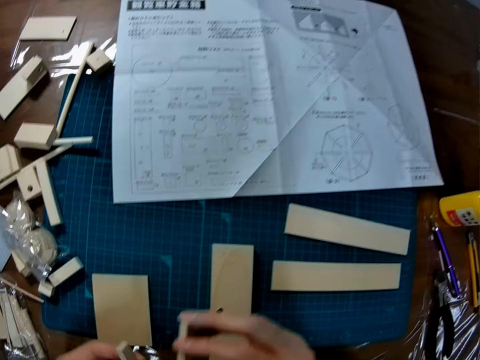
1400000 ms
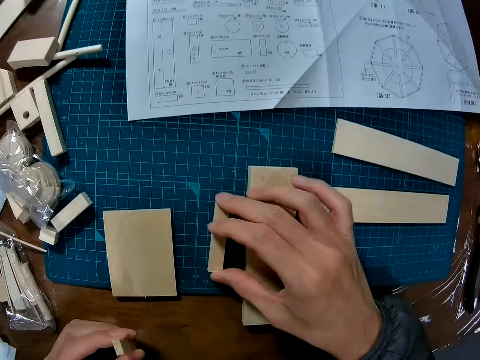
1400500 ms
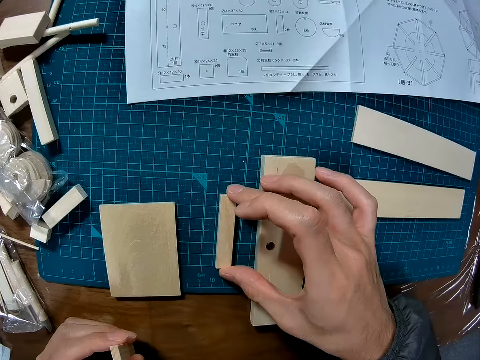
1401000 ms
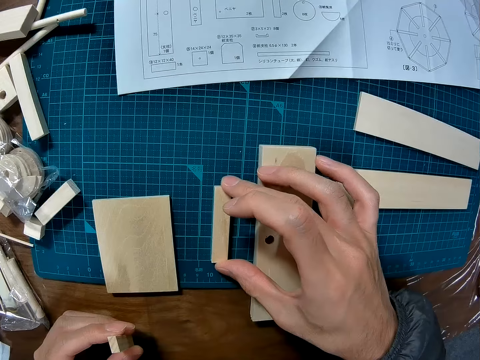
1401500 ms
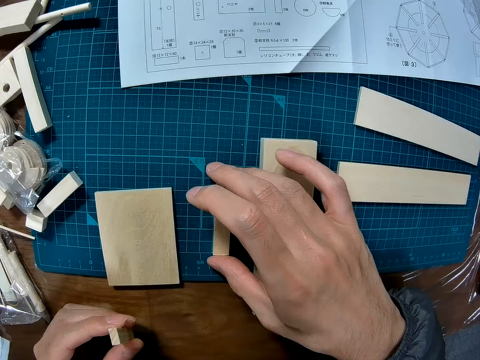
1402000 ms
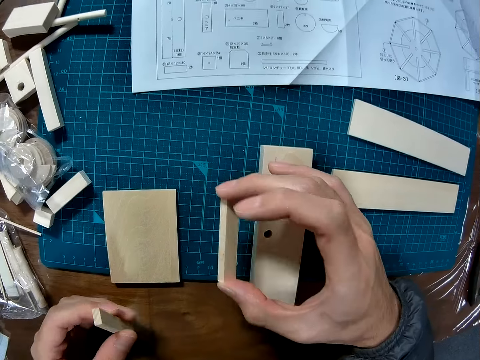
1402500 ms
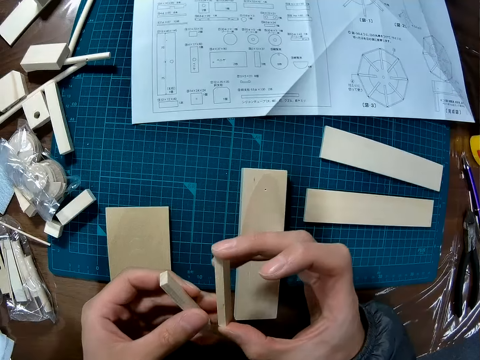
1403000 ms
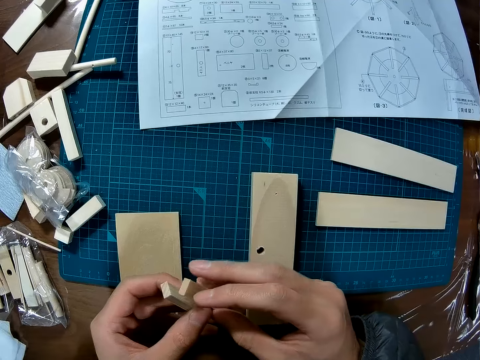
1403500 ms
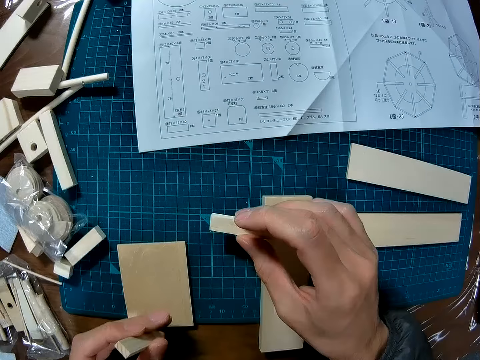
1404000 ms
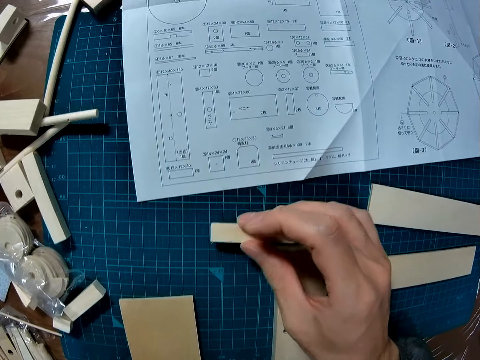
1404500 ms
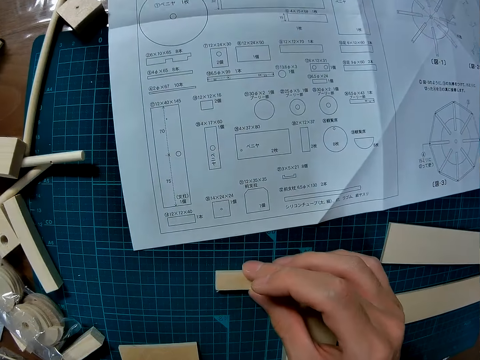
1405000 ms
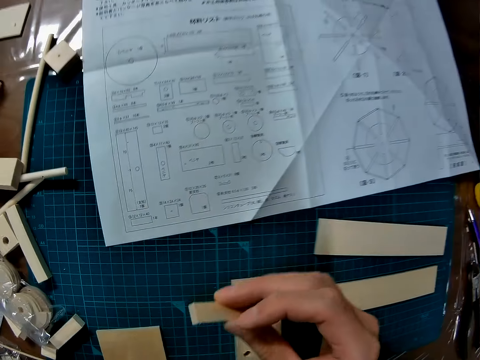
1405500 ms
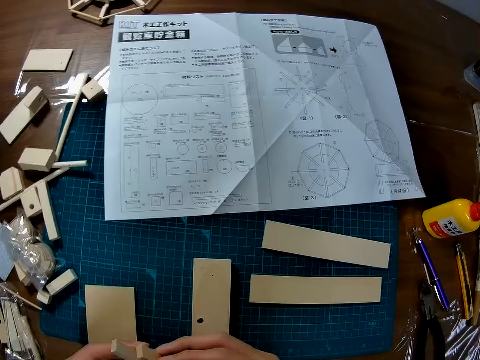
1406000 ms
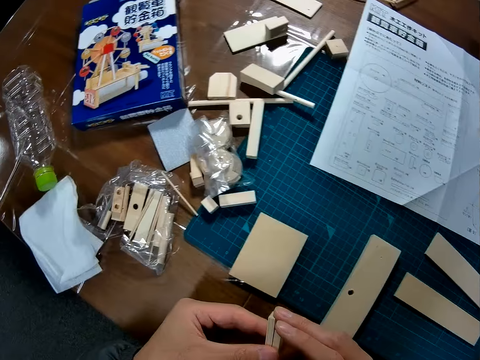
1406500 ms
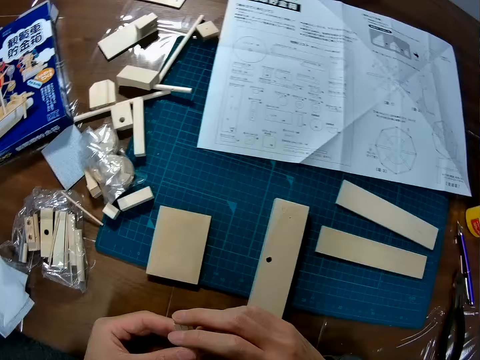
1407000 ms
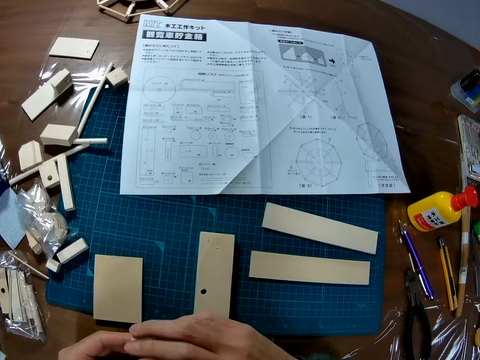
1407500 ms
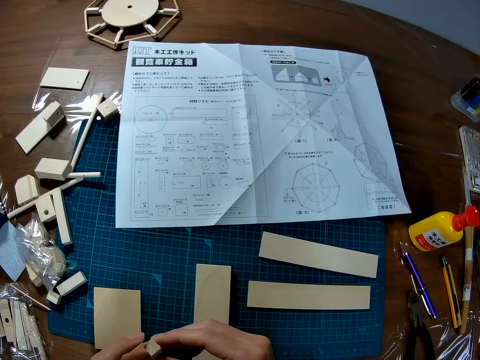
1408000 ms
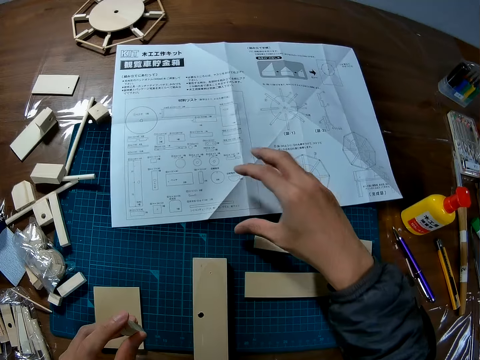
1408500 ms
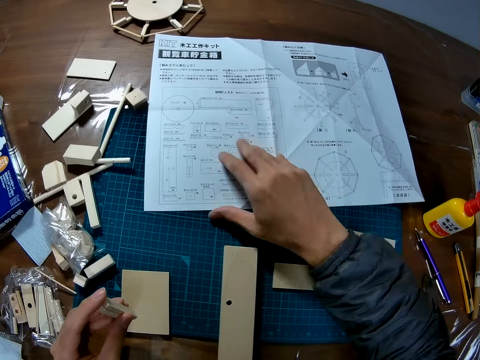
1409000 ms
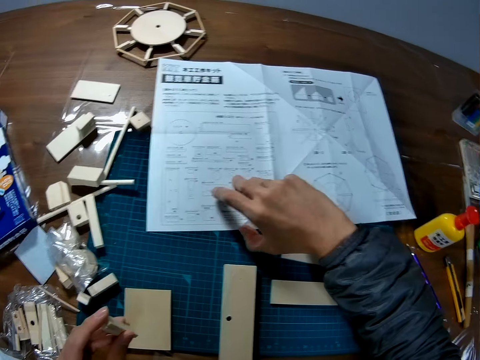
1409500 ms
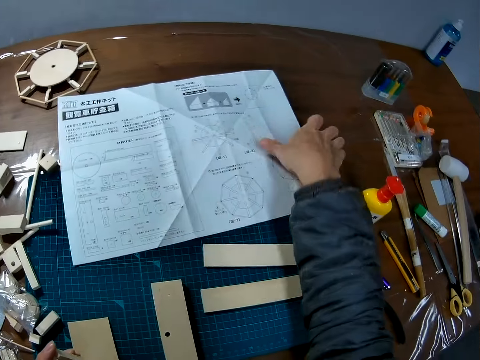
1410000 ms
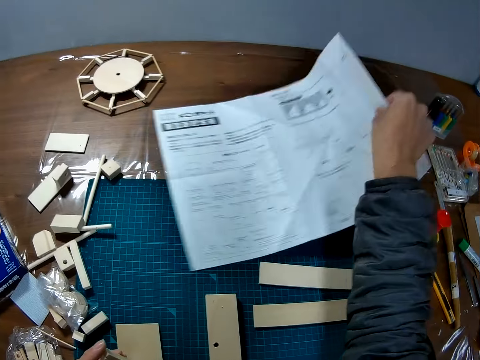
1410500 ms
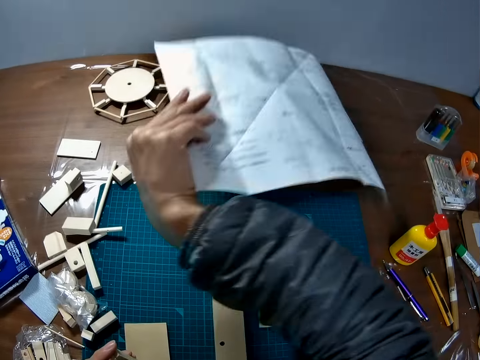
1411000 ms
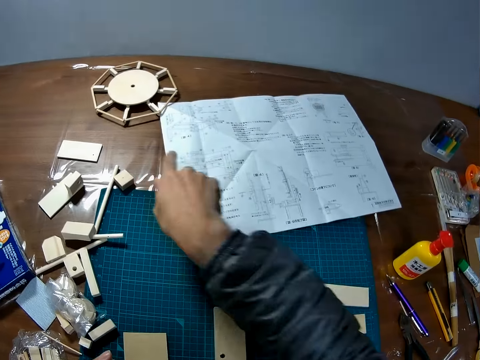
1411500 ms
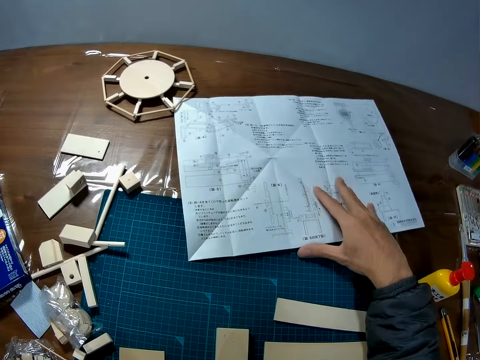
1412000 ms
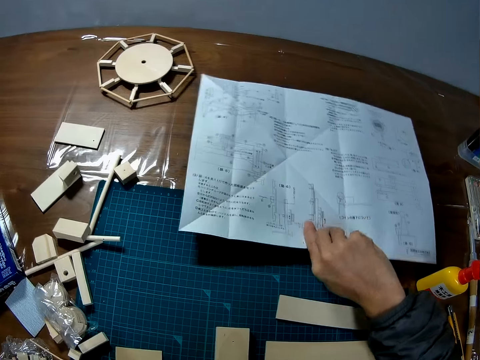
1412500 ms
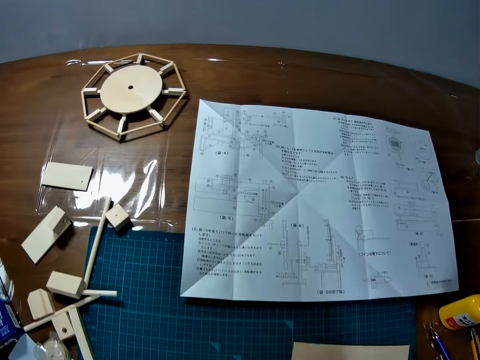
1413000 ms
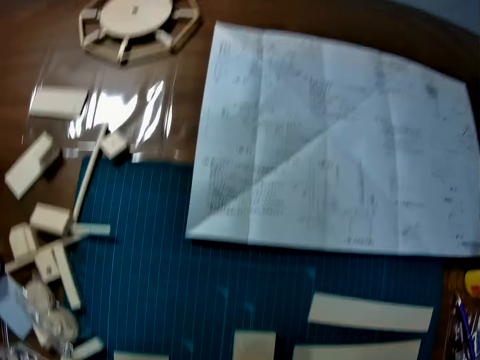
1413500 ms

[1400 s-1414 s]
The camera wearer places the small piece of wood on the cutting mat. He picks up the small piece of wood. He adjusts the piece of wood. He places the small piece of wood on the cutting mat. He picks up the small piece of wood. He places the craft piece with a craft piece in his right hand. He turns the instruction manual on its opposite side. He reads the instruction manual.

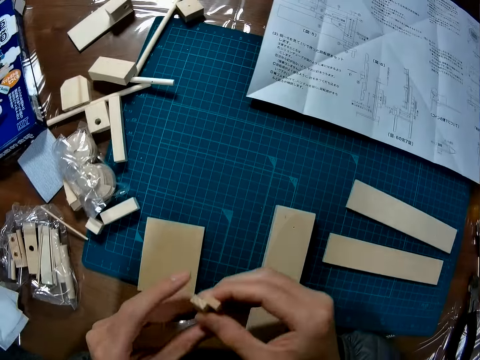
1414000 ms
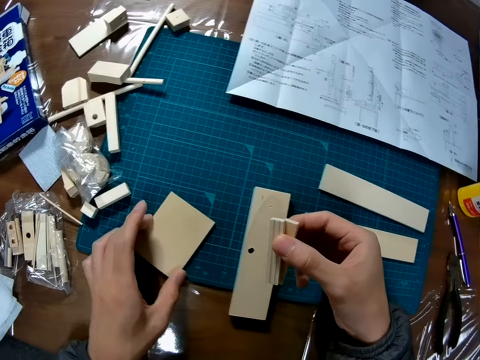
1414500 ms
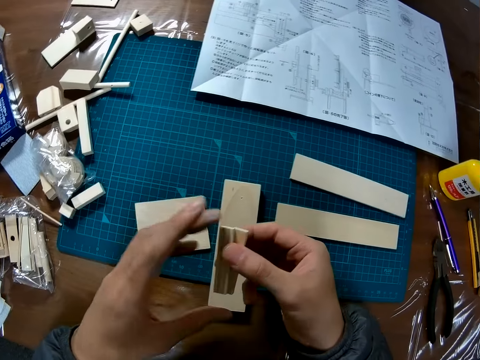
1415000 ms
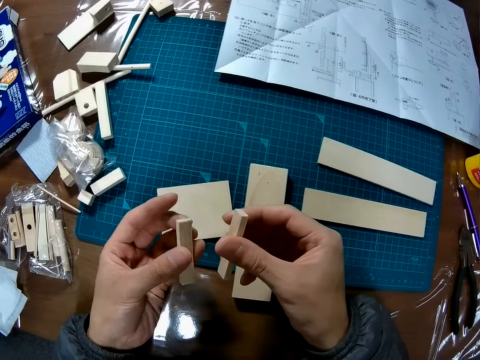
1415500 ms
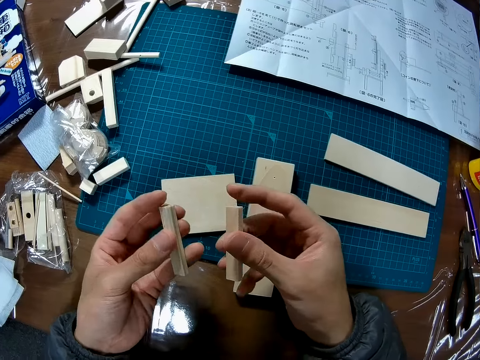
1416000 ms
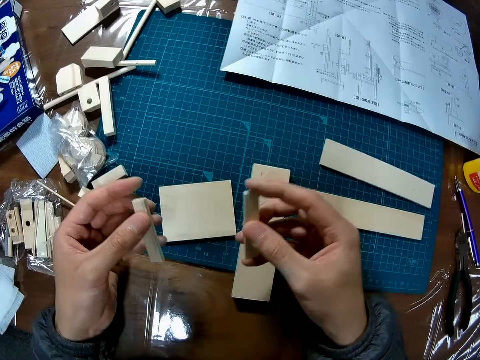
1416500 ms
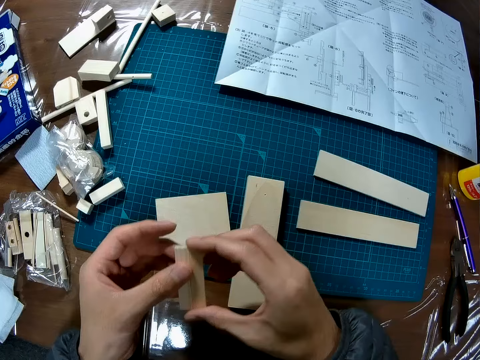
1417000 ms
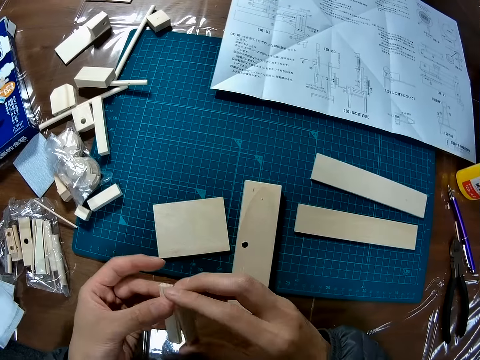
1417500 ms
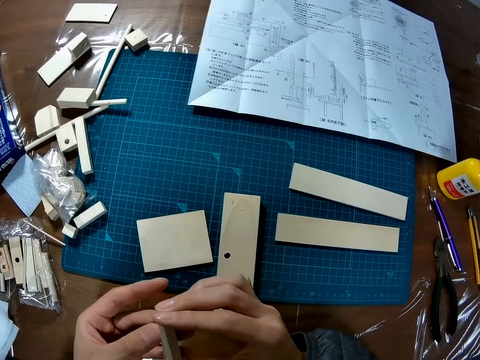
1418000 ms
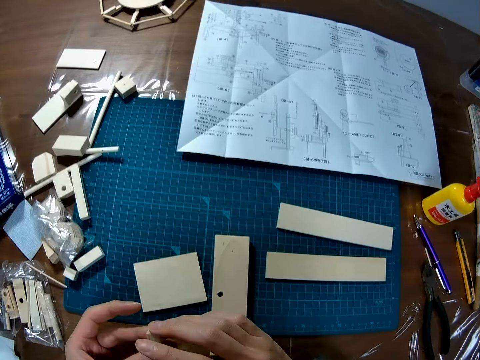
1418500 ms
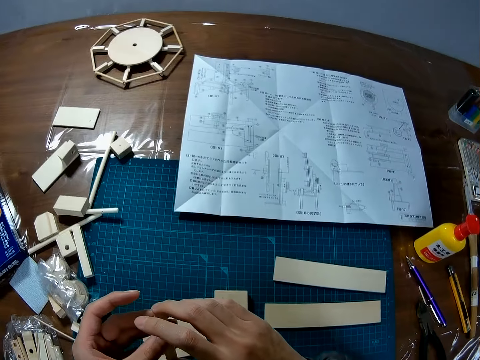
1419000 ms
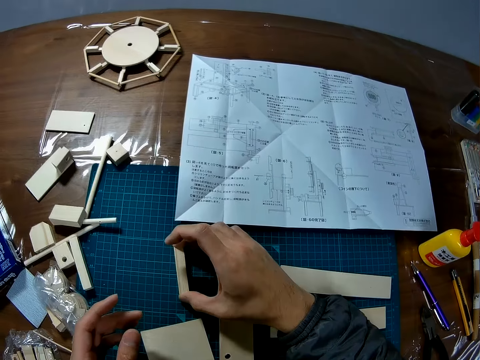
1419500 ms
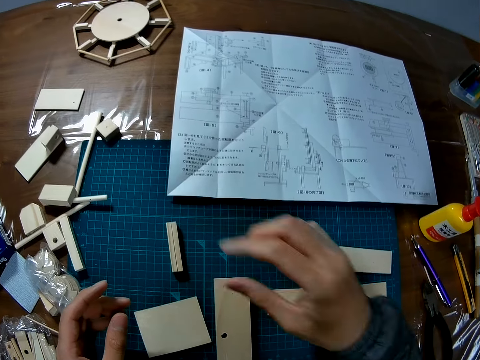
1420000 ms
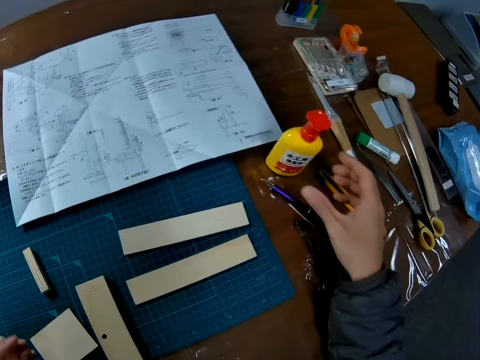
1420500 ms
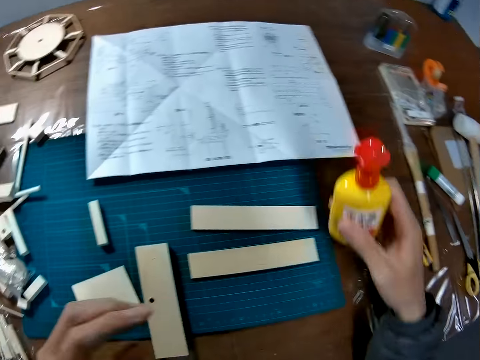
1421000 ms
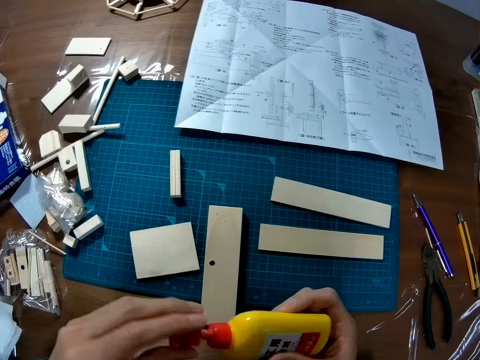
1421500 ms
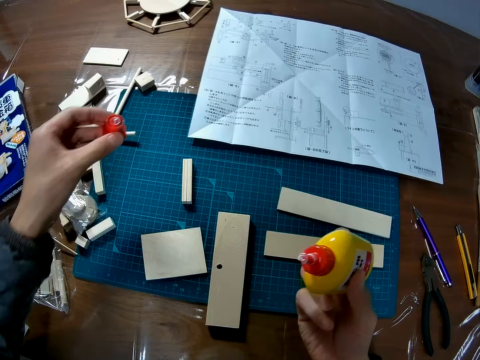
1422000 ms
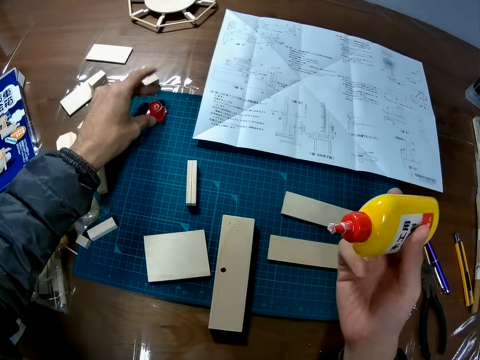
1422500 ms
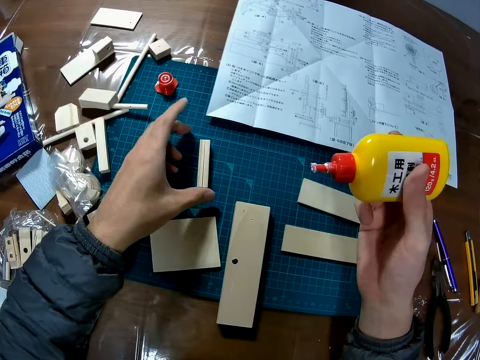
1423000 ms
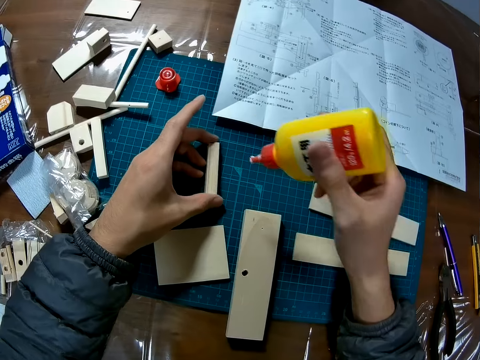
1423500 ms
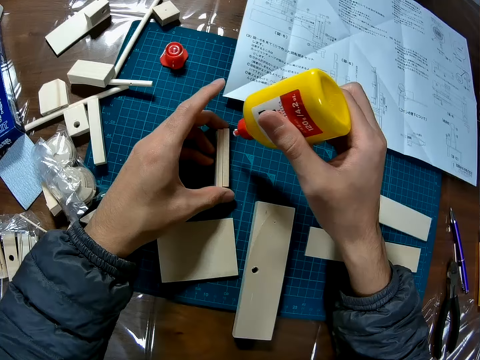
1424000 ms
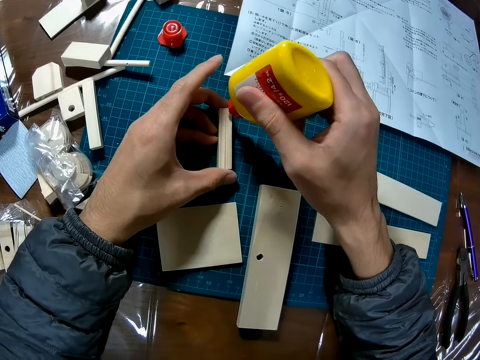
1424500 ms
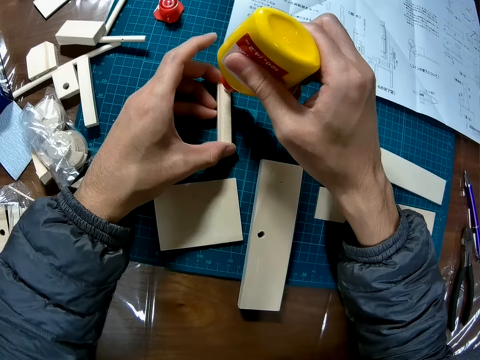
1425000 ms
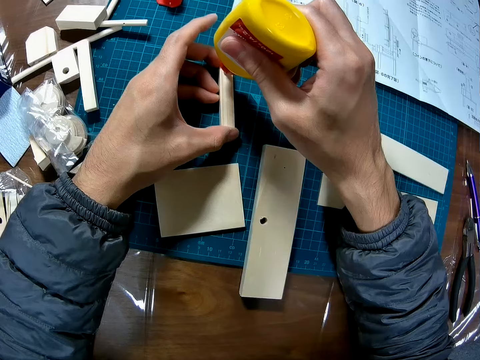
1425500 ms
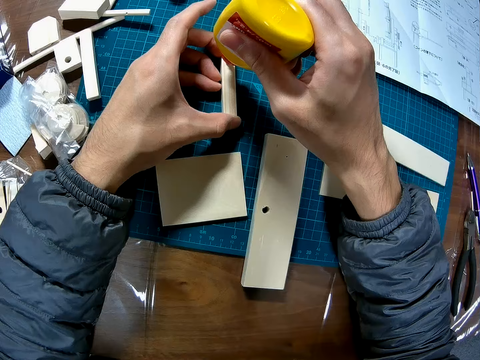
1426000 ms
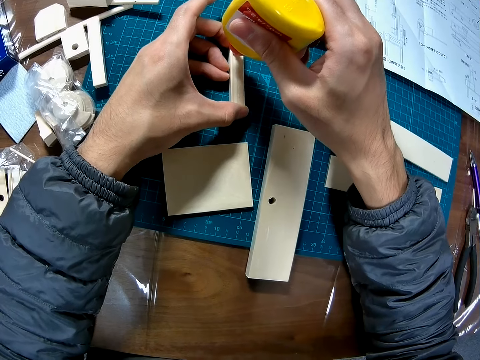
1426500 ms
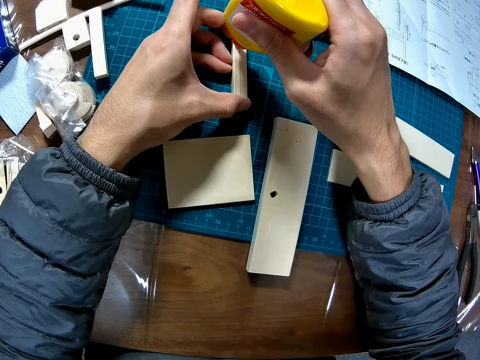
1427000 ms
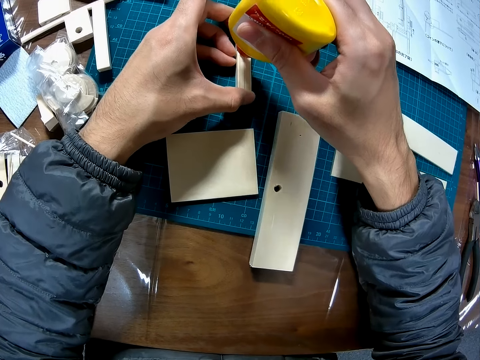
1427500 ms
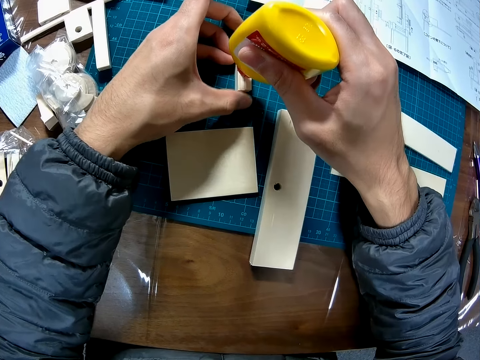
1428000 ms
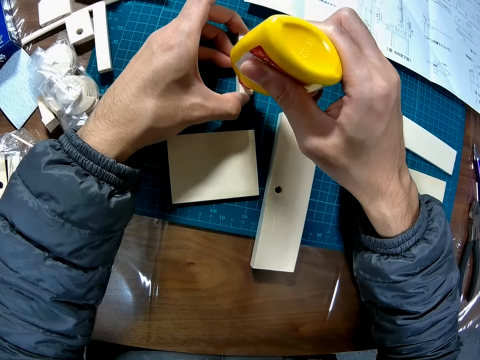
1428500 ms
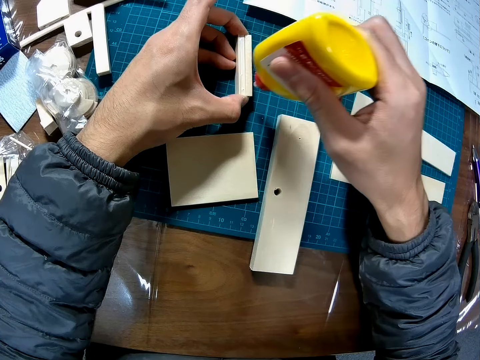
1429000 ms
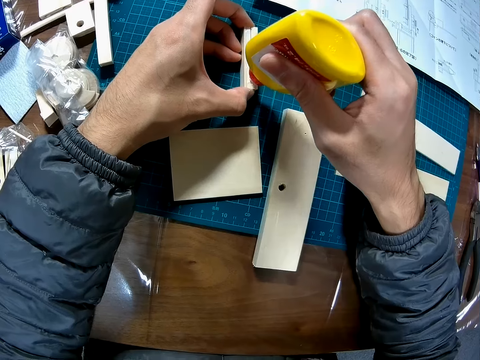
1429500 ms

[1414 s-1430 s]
The camera wearer adjusts a piece of wood on the cutting mat. He separates the pieces on his hand and places the craft pieces together. He places the small pieces of wood on the cutting mat. He picks up a bottle of glue. He opens the lid of the bottle. He places the lid on the cutting mat. He adjusts the small pieces of wood. He holds the pieces. He applies glue on the small pieces of wood.
